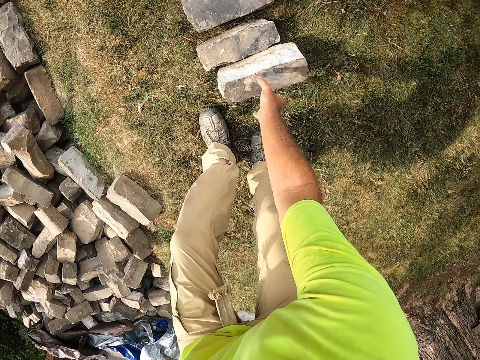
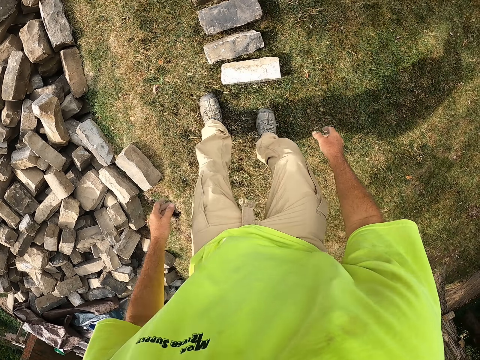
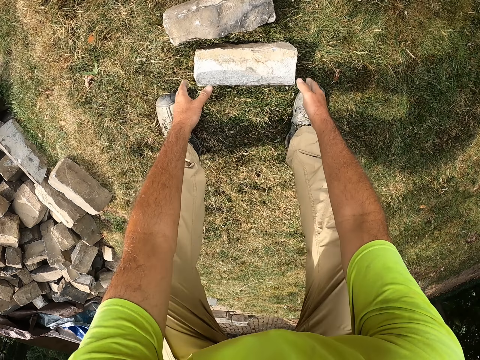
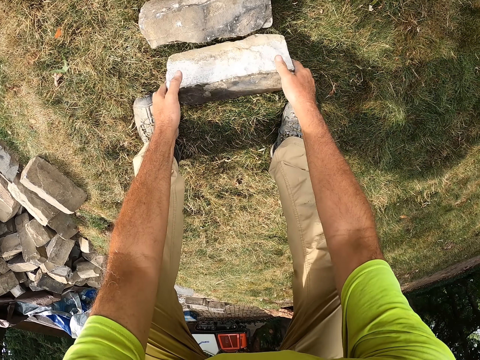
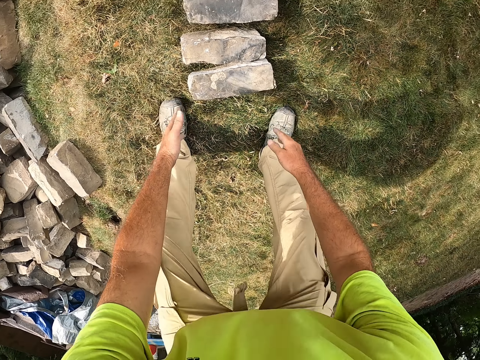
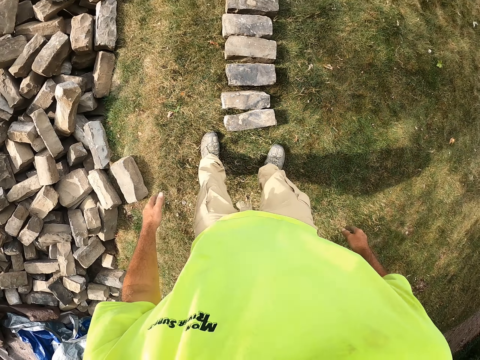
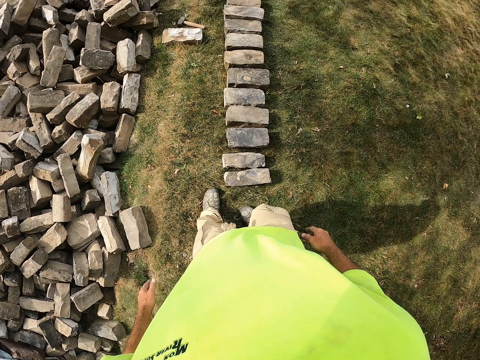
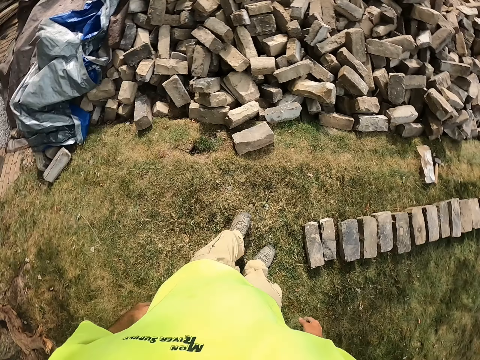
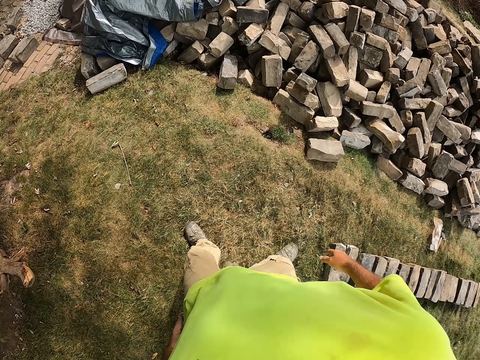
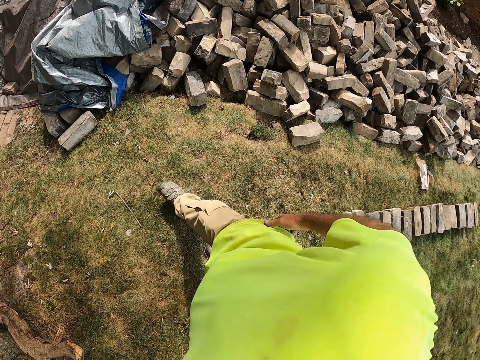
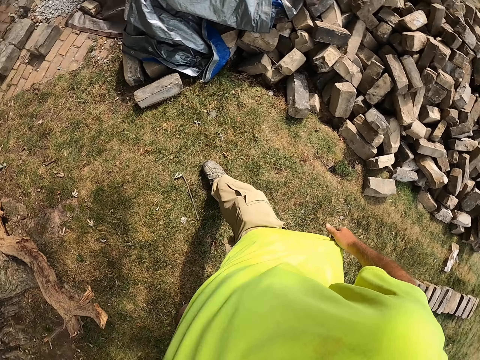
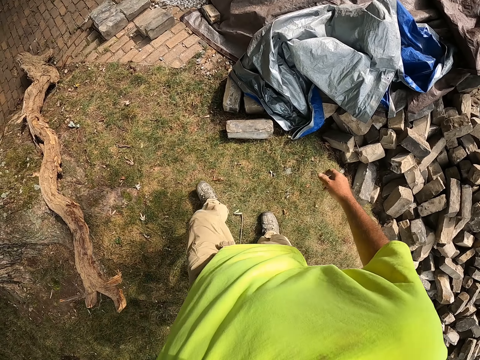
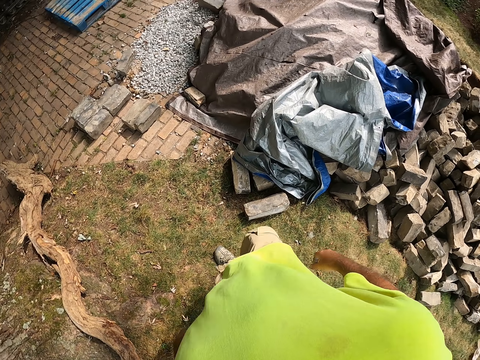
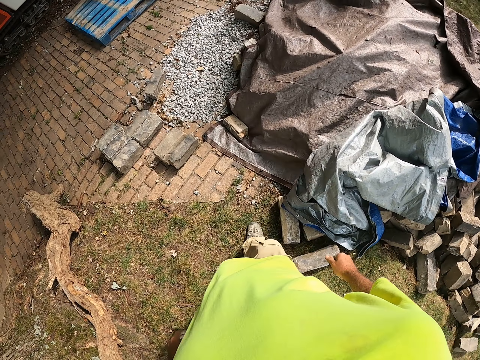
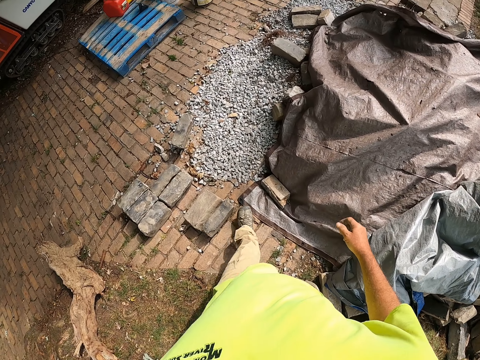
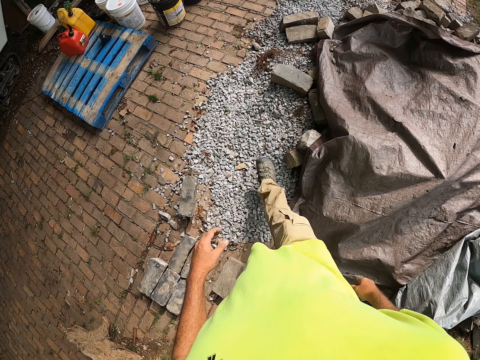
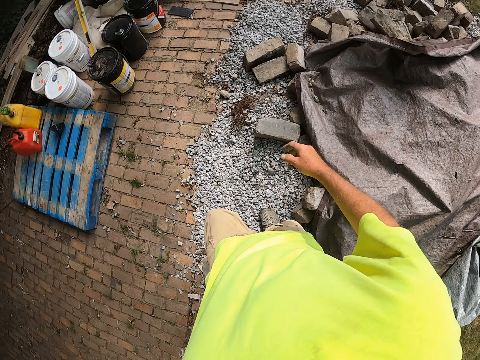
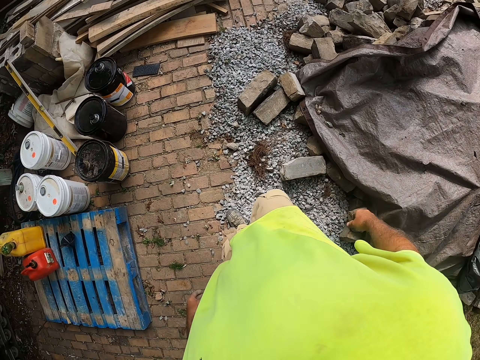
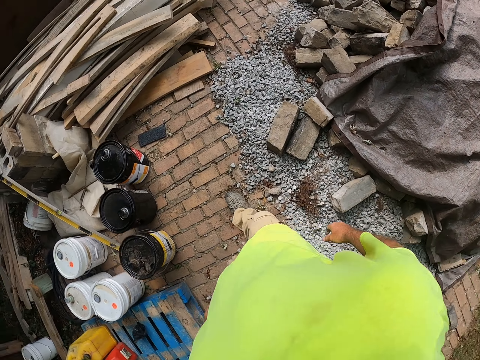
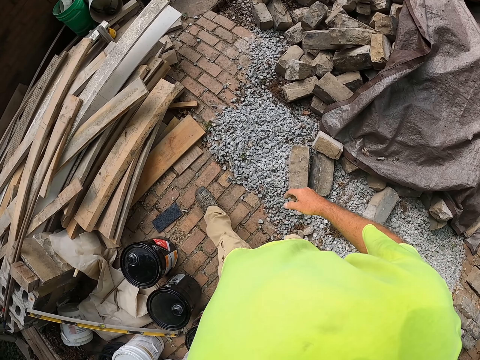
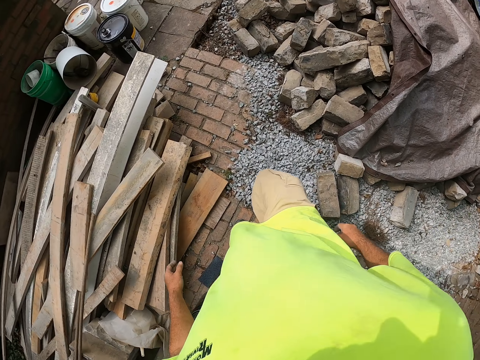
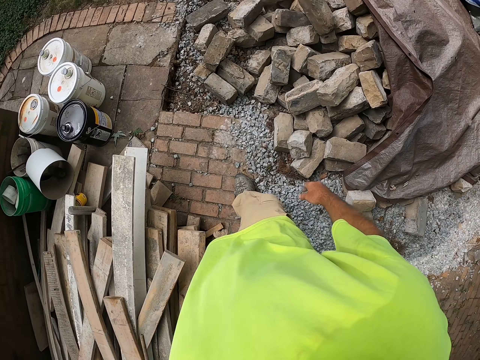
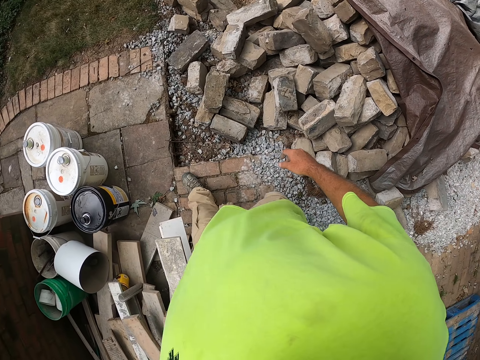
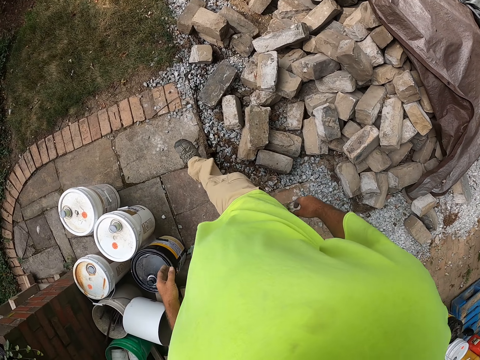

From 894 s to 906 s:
The camera wearer drops the brick on the grass. They turn the brick with both hands. They walk. They walk around.

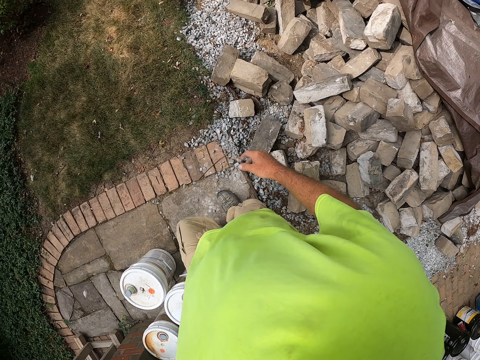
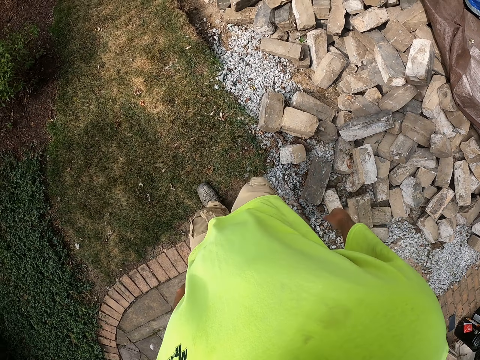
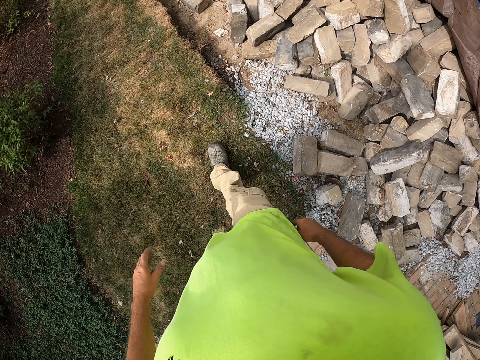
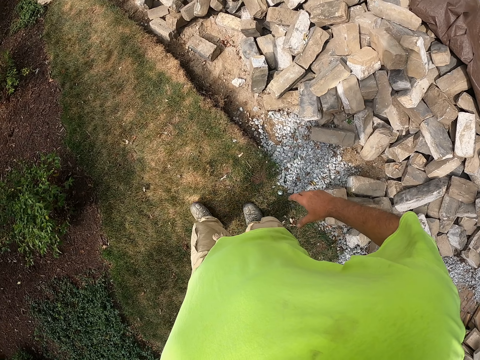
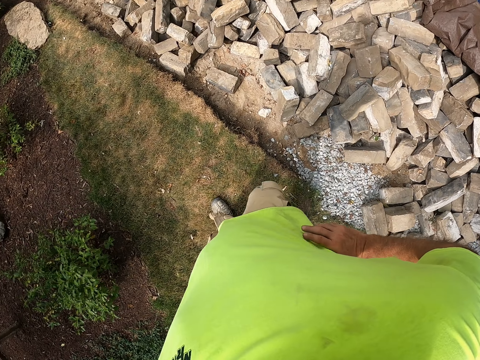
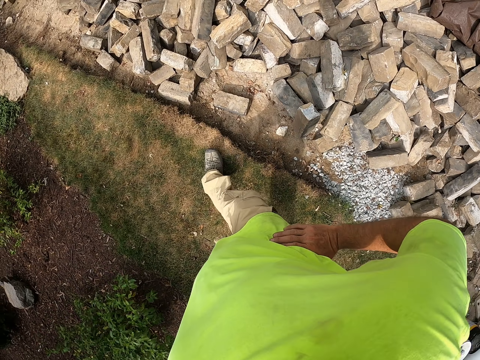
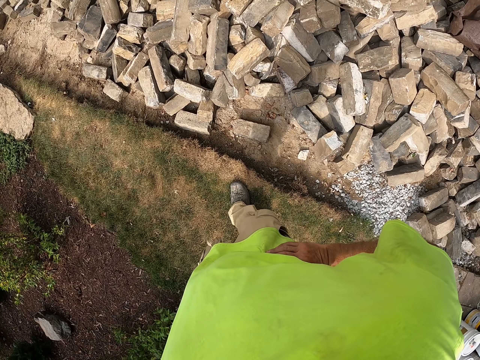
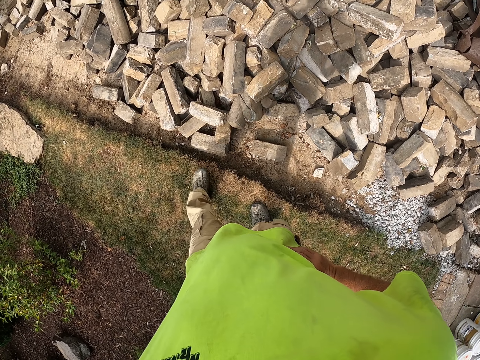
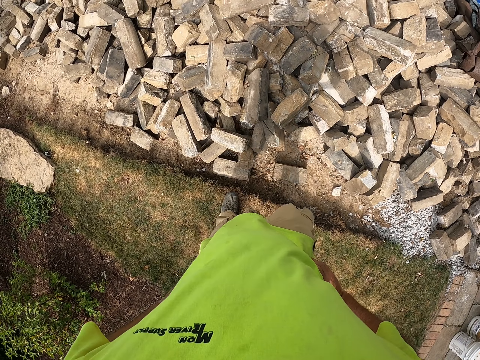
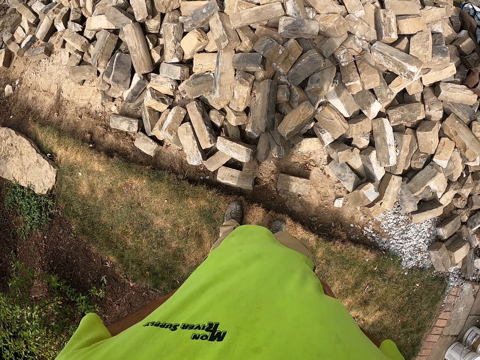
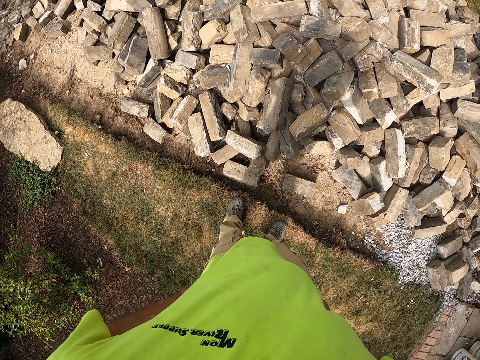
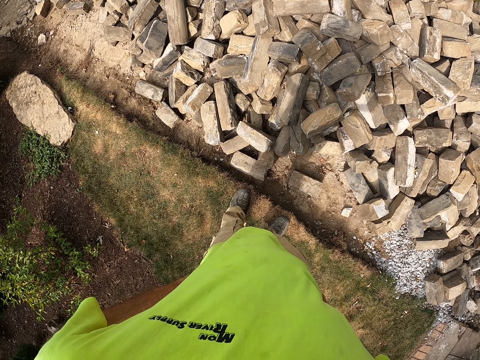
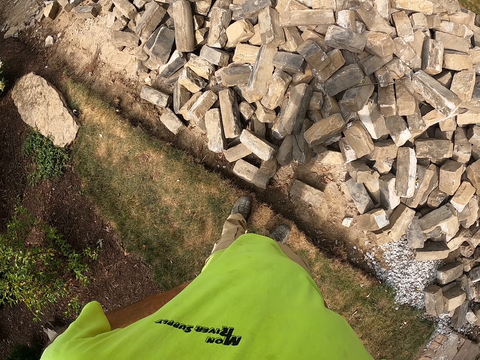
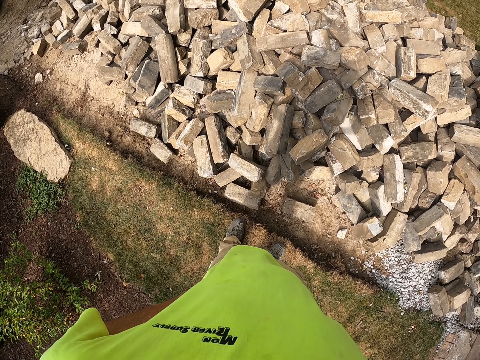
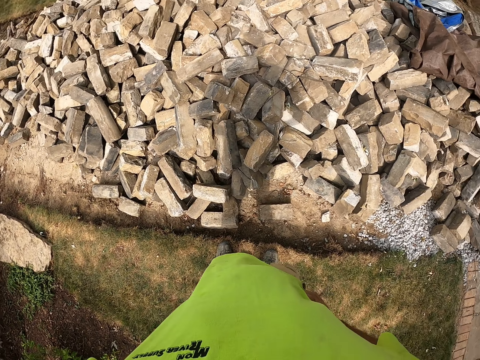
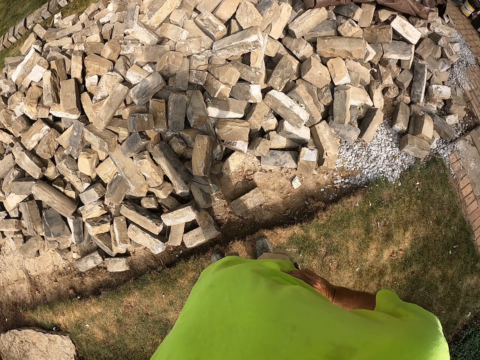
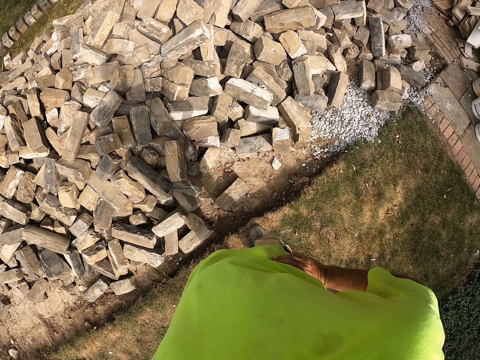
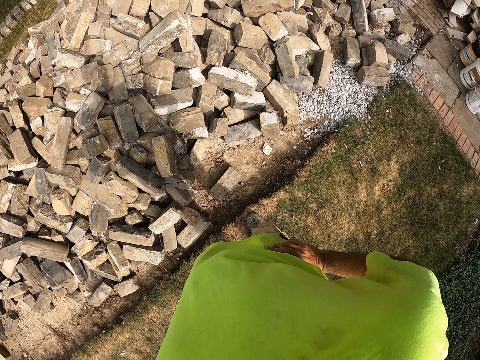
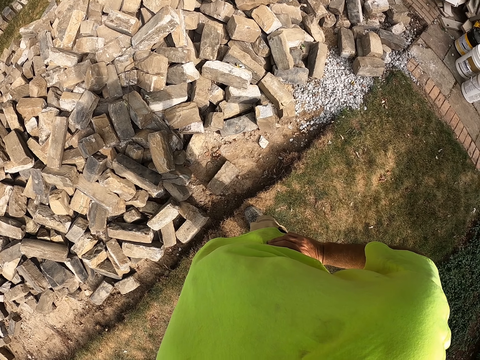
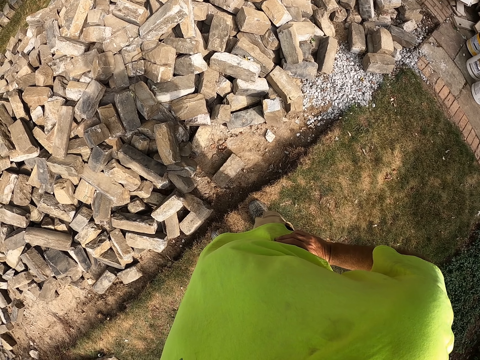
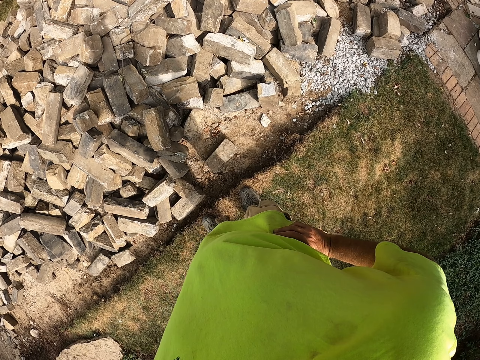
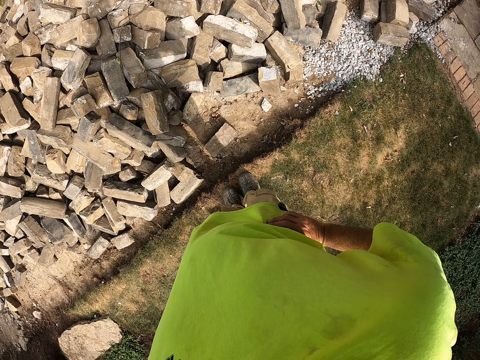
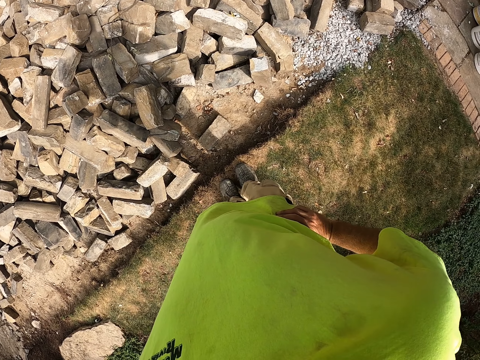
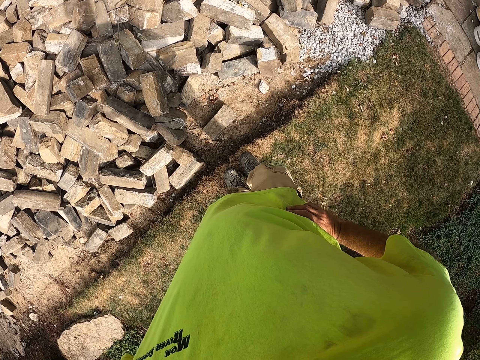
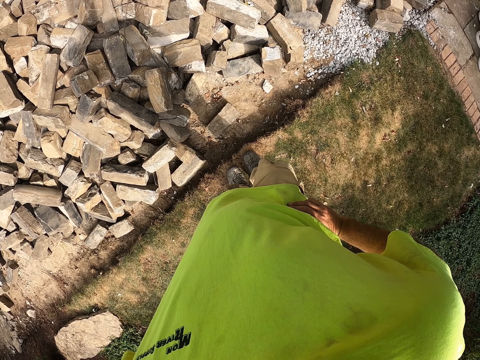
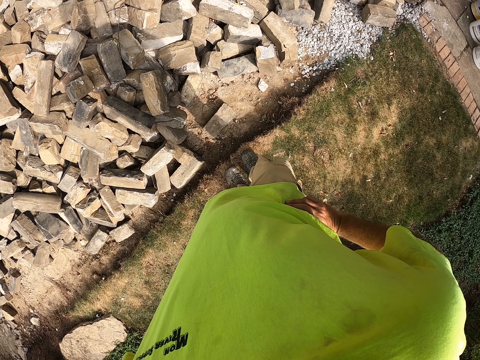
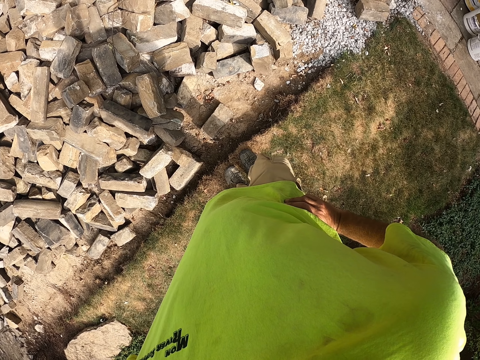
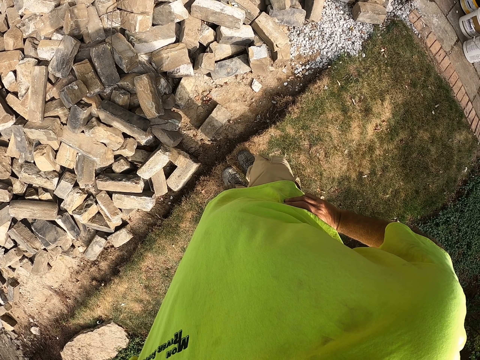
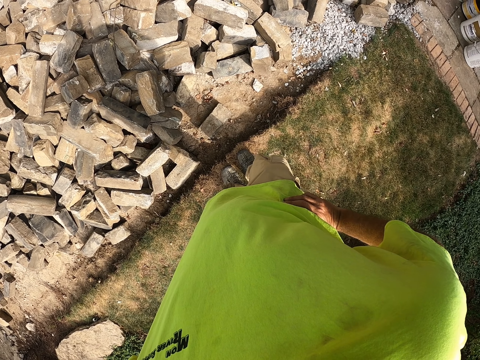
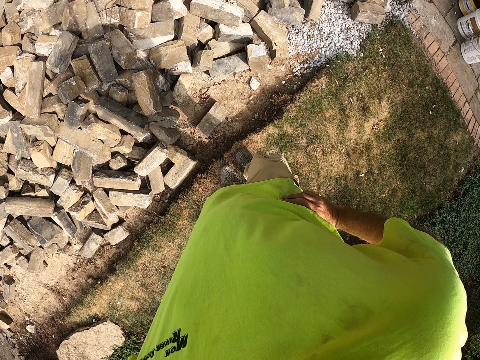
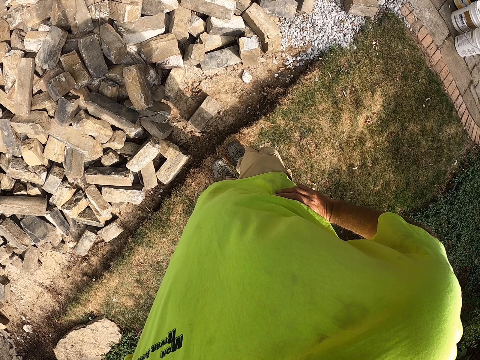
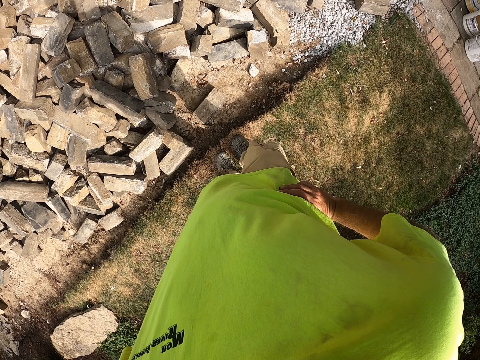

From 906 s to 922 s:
The camera wearer puts hands on the waist. They look at the bricks.
